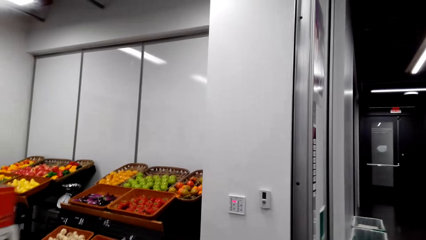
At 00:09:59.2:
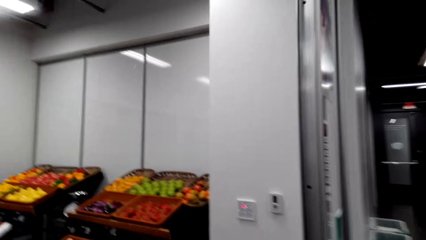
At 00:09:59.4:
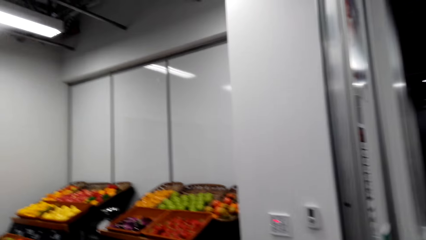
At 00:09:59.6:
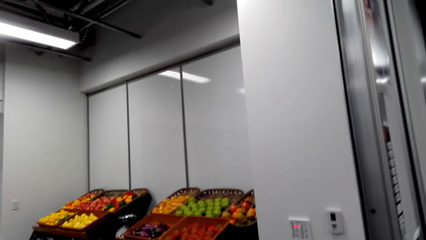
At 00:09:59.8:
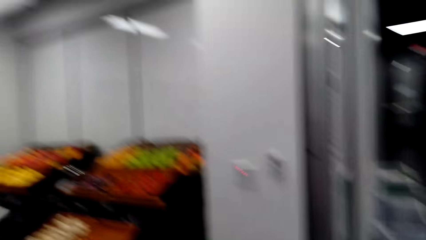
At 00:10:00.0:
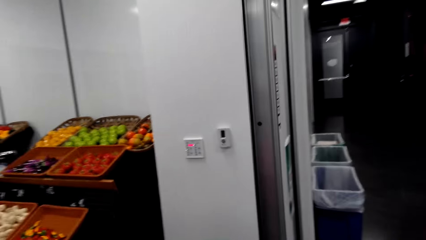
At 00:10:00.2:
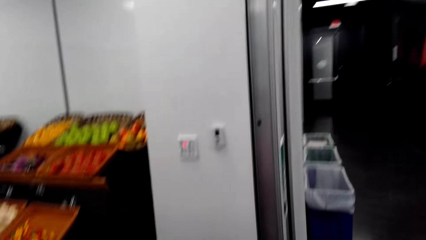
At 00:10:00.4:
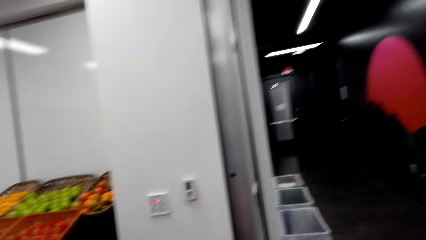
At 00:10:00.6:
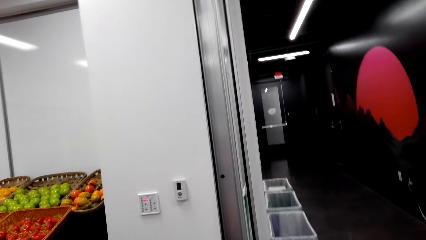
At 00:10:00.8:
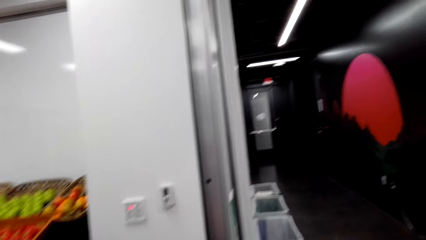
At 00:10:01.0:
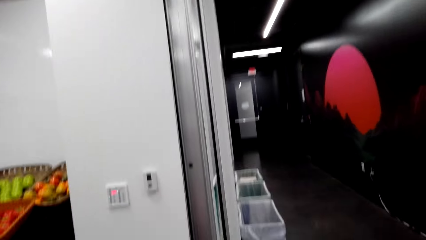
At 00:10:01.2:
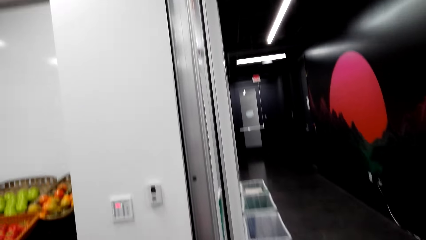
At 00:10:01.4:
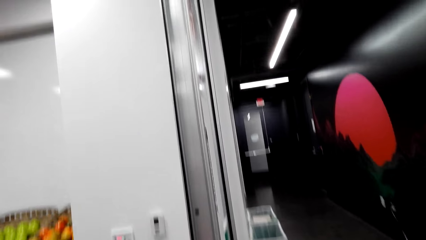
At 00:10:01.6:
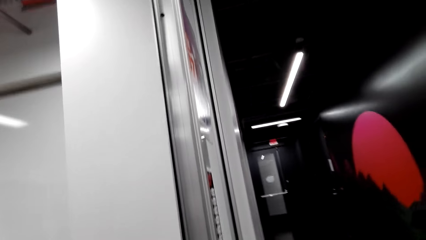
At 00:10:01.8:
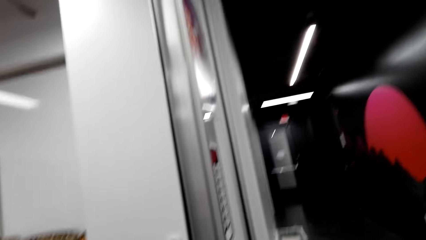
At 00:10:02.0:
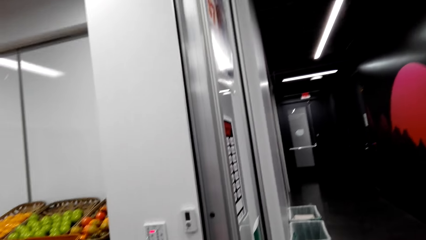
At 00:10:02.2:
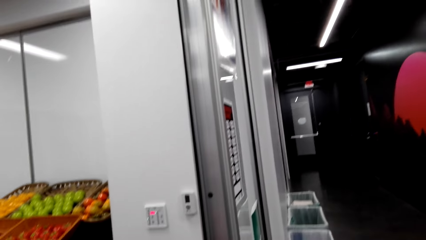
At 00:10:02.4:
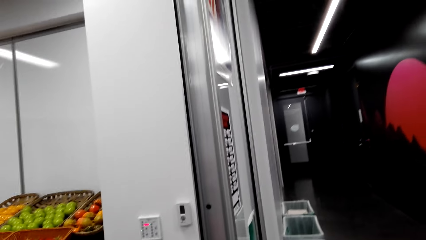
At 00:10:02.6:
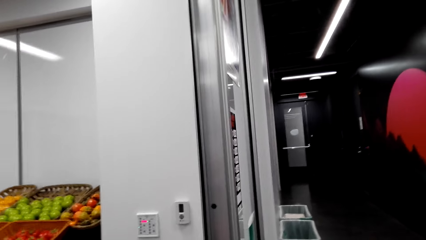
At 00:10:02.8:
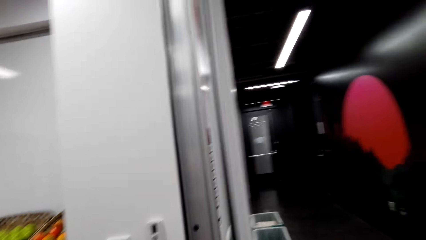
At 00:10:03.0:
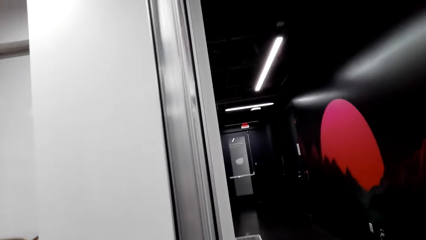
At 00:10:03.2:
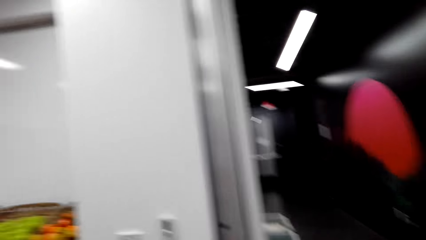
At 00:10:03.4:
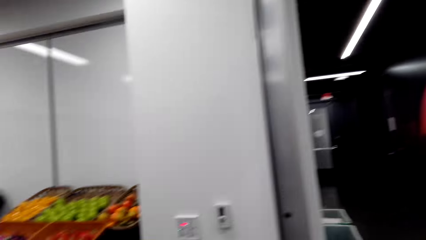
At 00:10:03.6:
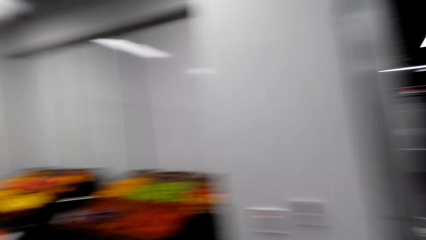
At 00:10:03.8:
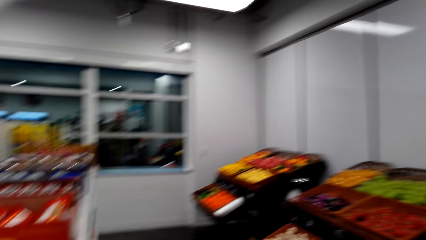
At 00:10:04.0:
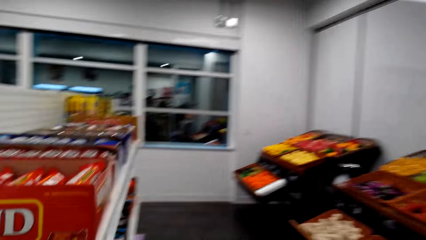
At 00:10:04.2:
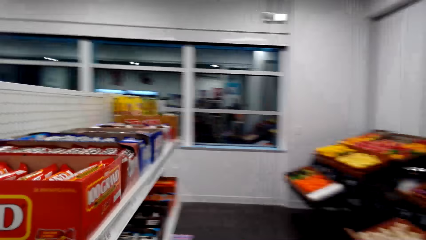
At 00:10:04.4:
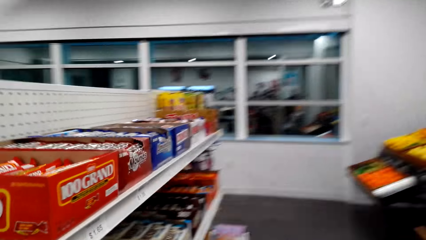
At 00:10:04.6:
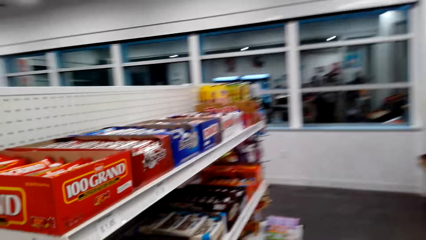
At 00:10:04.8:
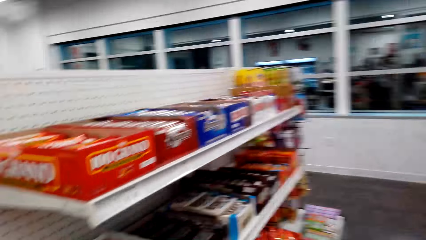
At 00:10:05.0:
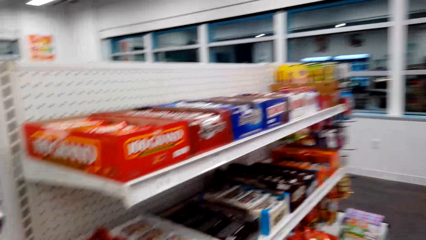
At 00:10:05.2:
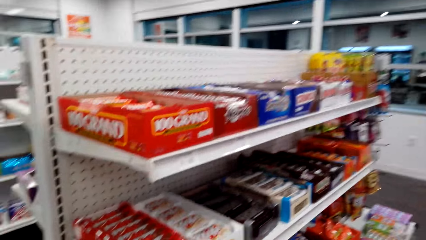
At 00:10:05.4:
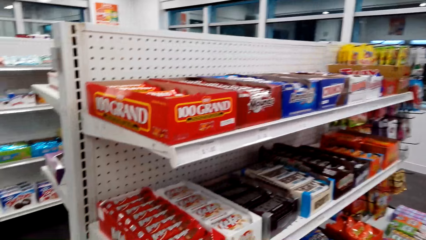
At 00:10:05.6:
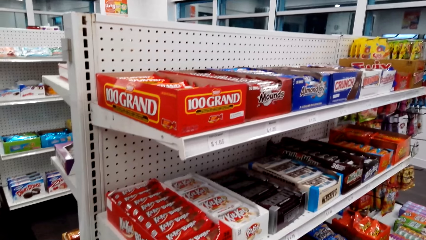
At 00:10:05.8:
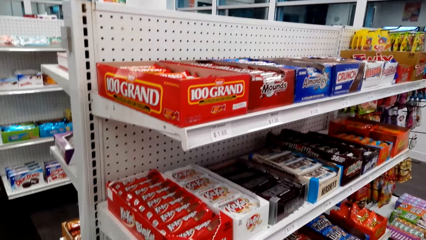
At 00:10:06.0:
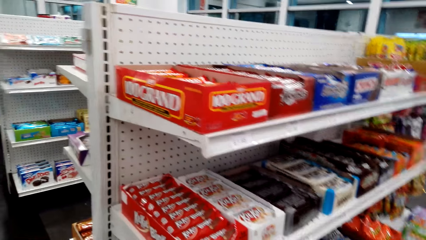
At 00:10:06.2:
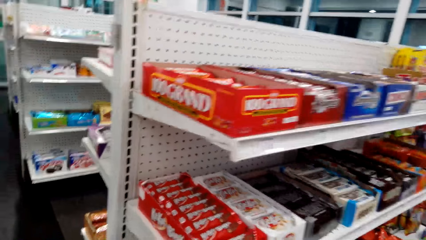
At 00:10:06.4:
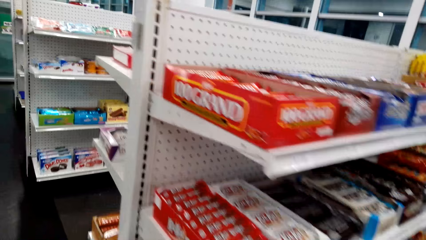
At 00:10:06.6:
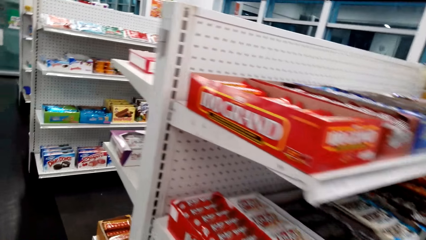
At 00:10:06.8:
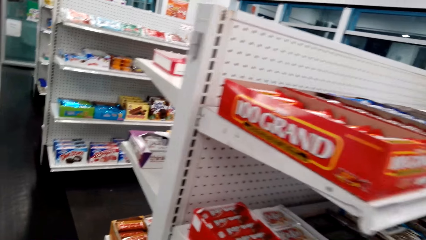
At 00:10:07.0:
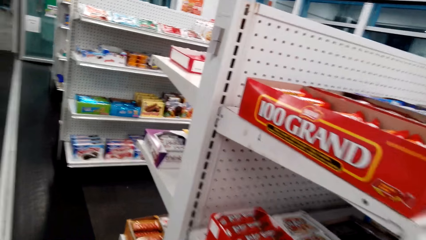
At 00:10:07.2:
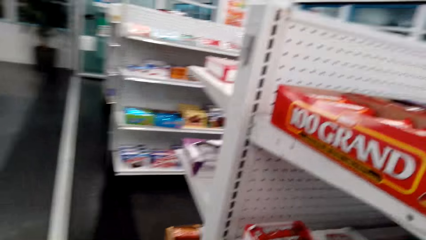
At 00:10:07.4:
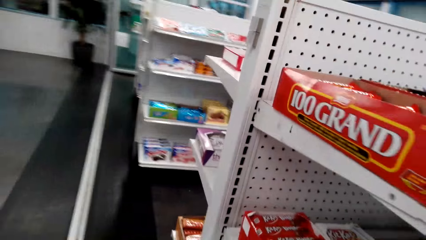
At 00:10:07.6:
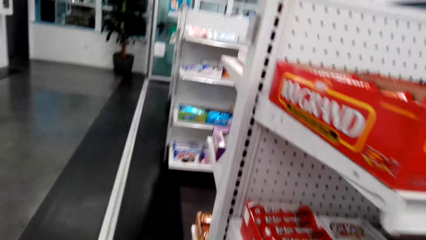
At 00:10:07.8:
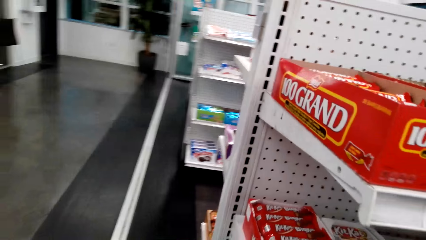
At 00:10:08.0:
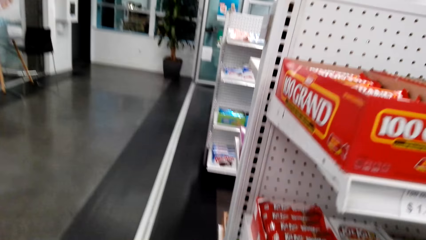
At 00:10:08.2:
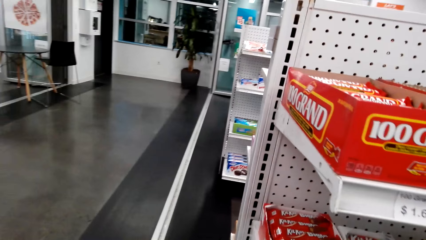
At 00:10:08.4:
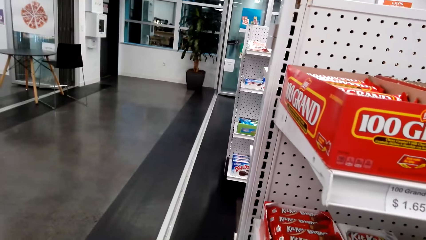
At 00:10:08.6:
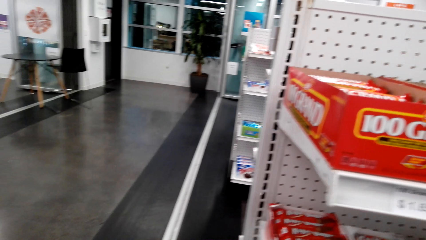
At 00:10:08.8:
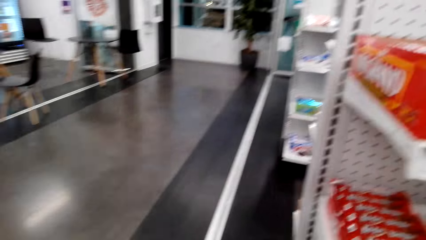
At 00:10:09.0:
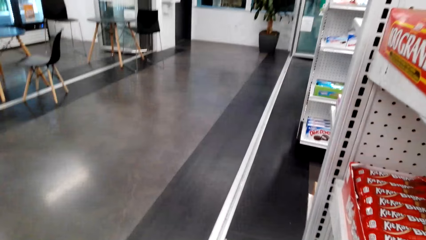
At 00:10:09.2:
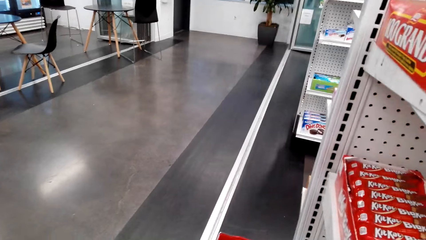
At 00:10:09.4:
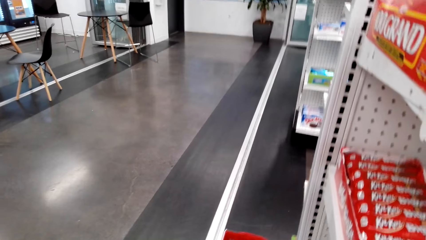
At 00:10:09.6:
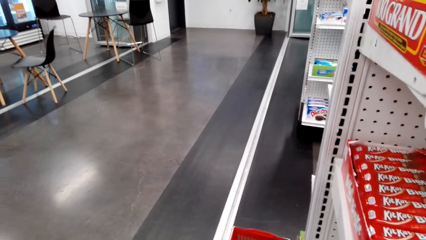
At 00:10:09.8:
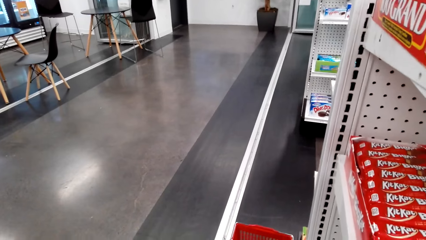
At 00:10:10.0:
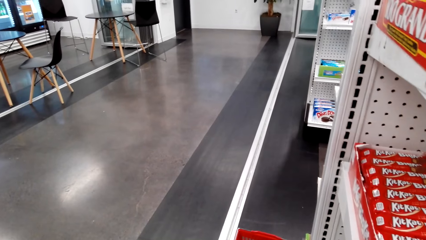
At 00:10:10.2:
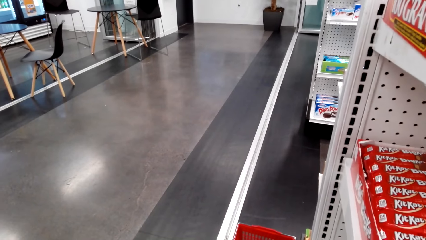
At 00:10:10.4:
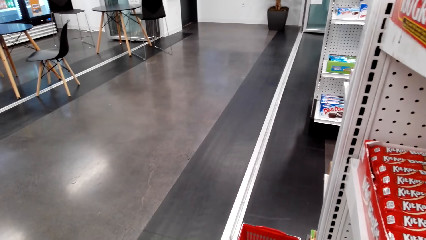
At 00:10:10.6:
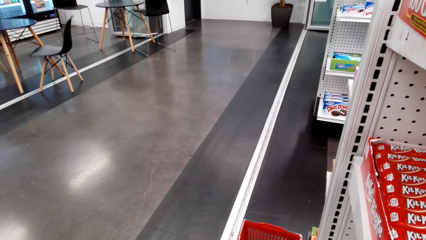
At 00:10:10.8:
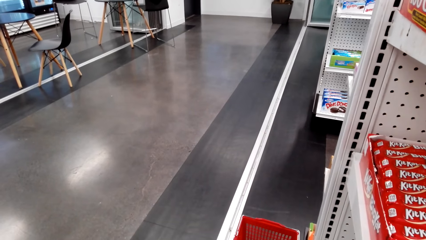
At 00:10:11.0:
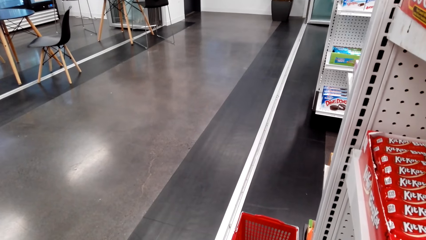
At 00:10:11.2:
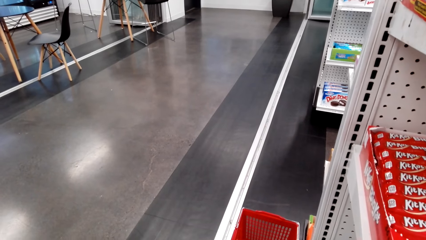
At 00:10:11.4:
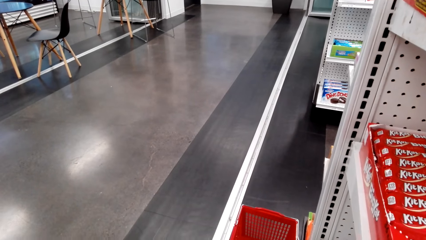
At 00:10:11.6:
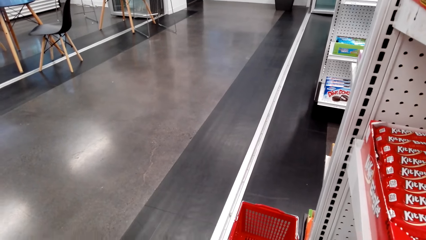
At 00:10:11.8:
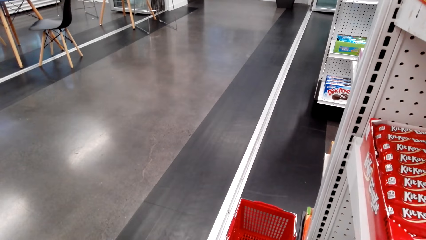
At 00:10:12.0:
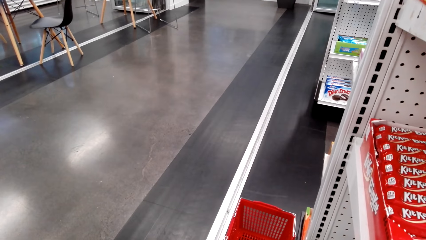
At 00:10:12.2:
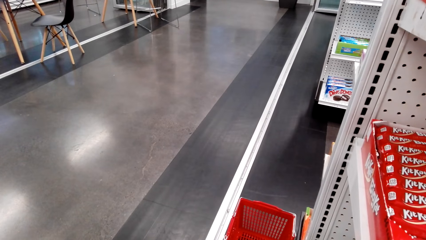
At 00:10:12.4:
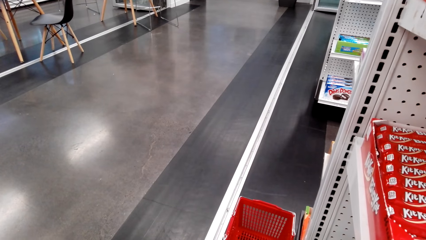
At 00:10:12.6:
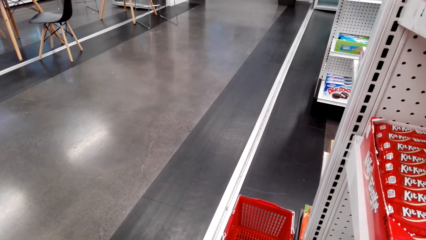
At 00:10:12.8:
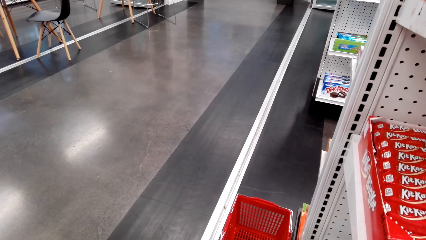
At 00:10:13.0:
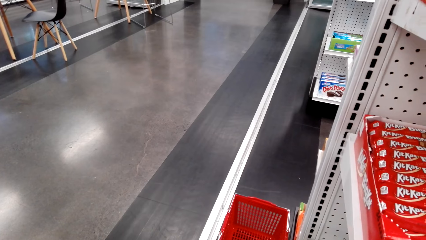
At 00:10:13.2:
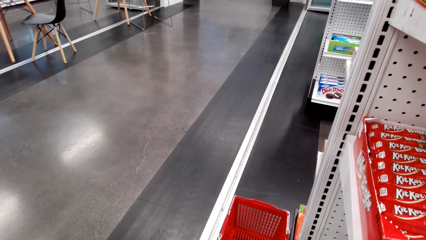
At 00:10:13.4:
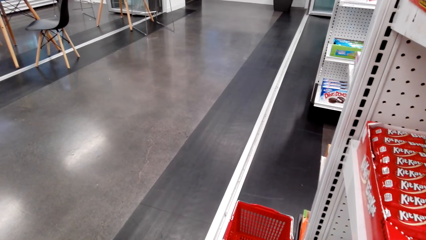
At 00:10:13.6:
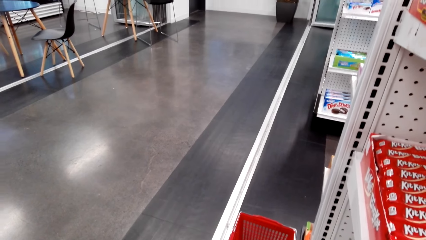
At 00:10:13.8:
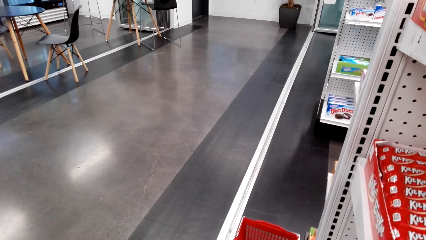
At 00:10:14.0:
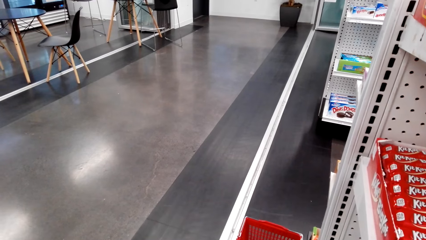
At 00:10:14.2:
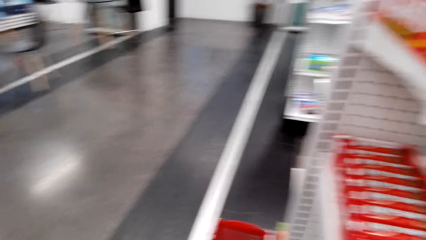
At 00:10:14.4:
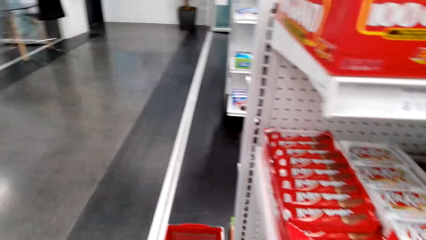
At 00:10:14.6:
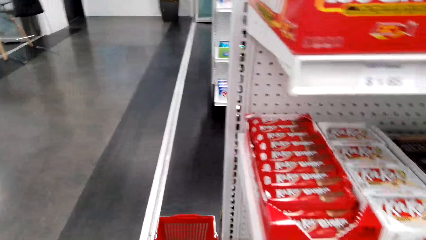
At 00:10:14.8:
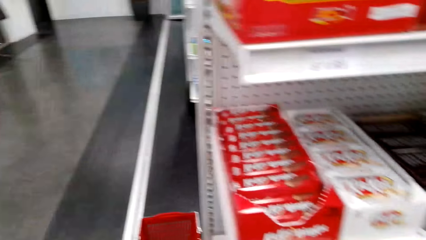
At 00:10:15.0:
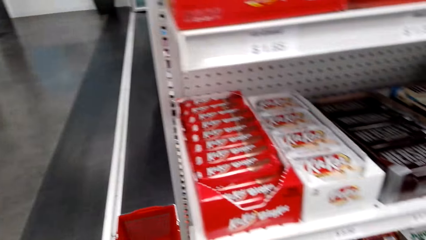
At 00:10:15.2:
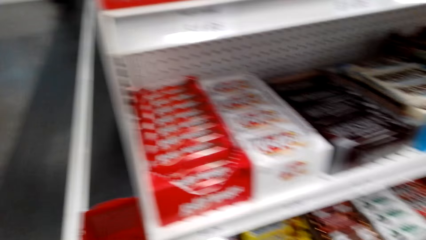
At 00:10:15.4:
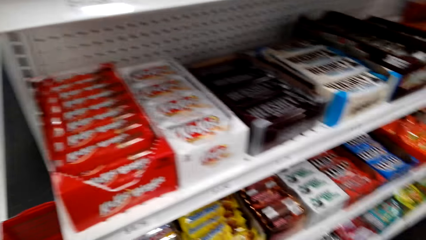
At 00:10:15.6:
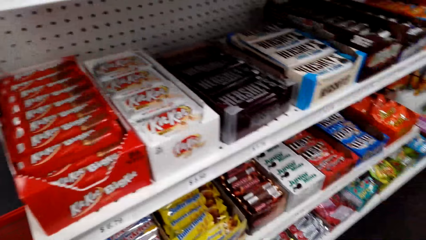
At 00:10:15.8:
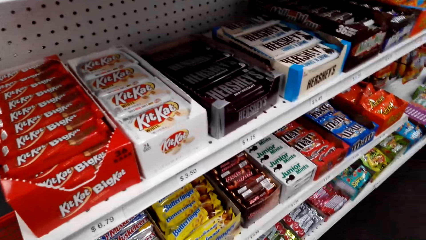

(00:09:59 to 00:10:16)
The camera wearer looks at the shelves.
